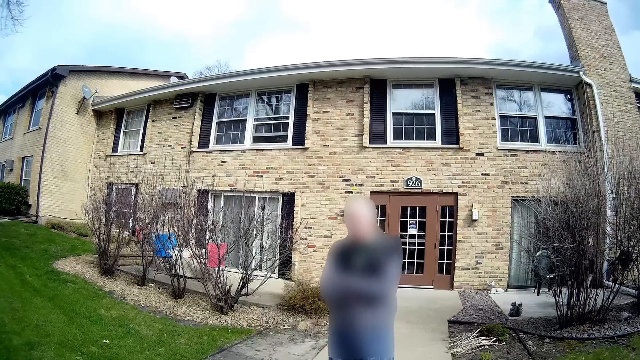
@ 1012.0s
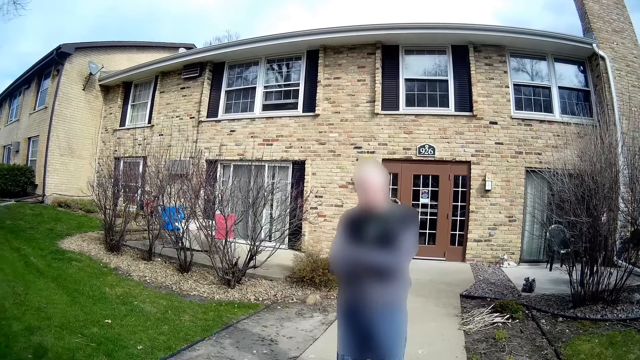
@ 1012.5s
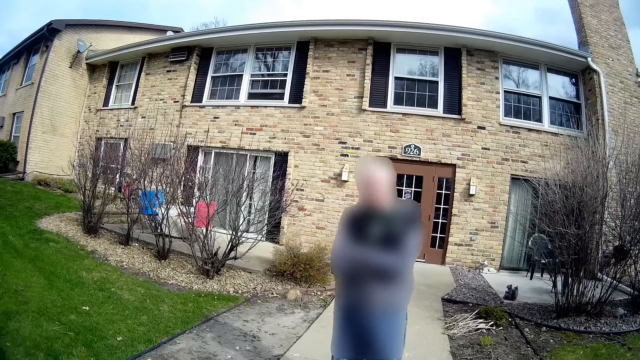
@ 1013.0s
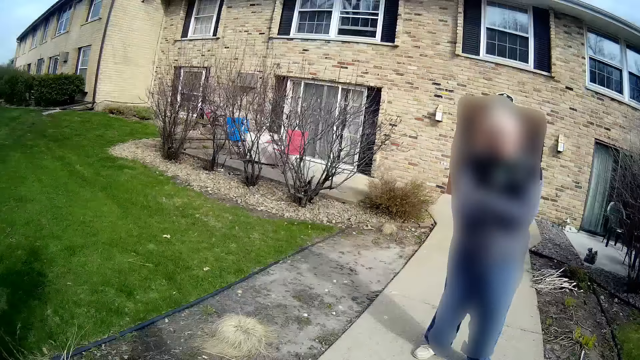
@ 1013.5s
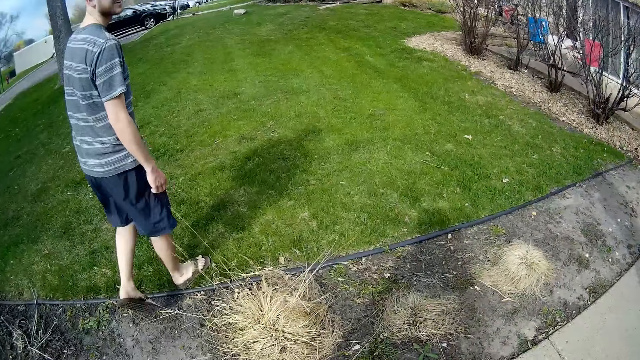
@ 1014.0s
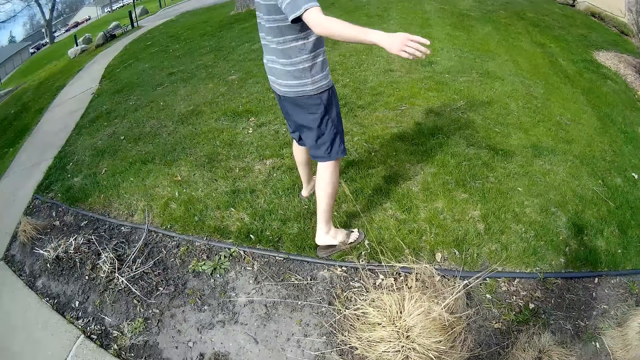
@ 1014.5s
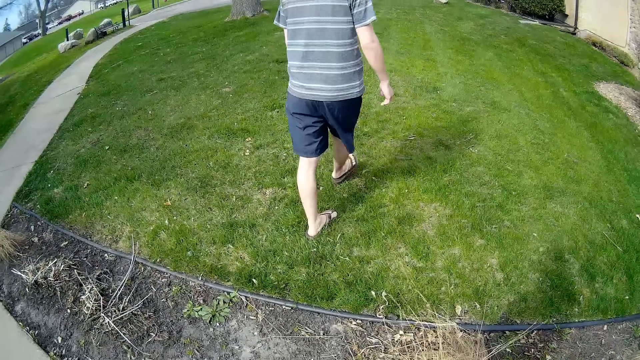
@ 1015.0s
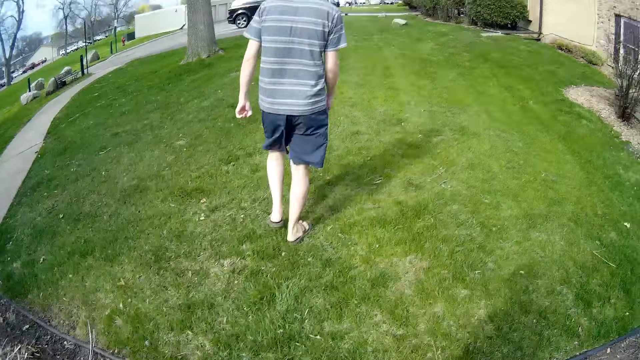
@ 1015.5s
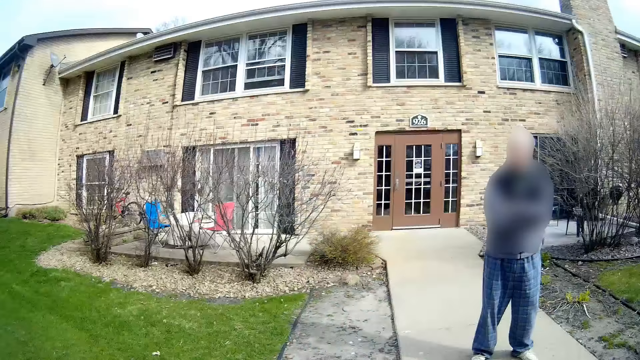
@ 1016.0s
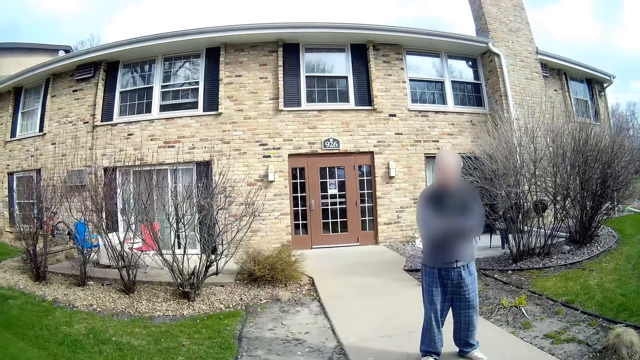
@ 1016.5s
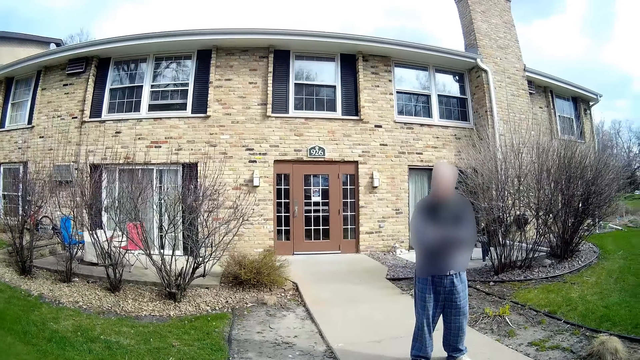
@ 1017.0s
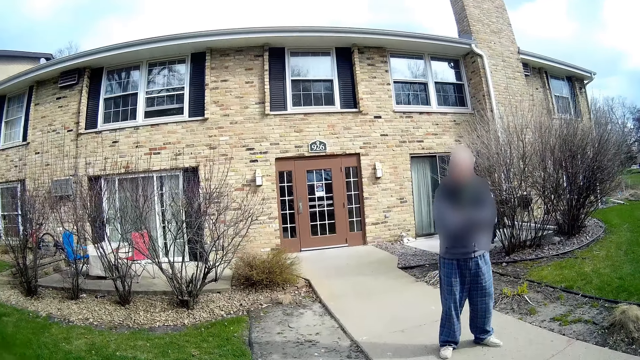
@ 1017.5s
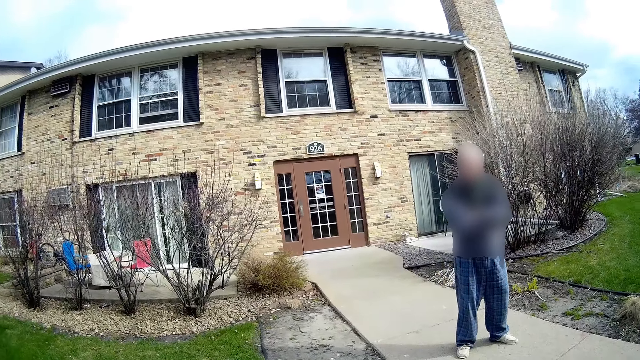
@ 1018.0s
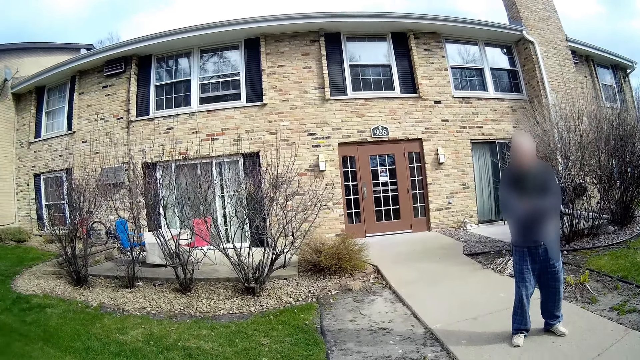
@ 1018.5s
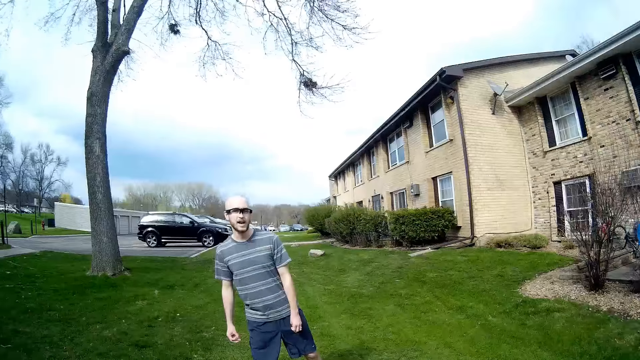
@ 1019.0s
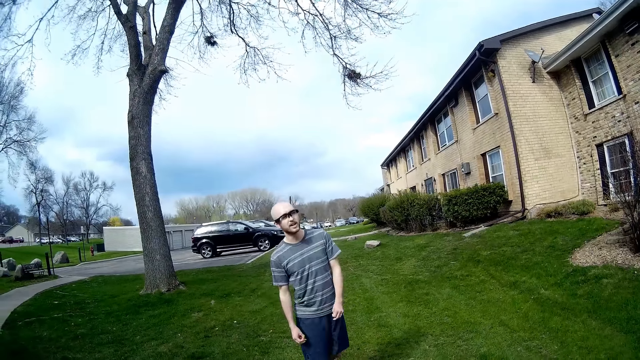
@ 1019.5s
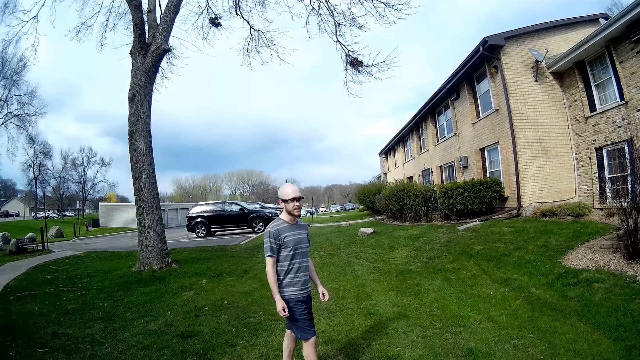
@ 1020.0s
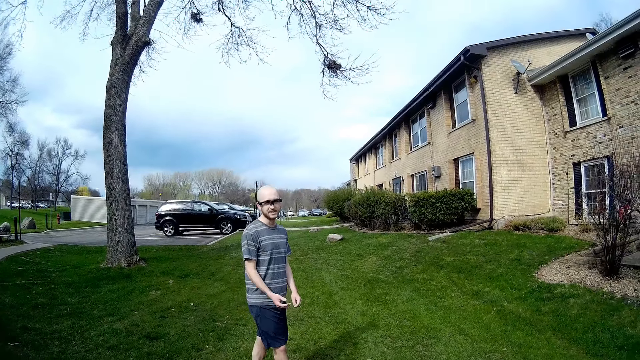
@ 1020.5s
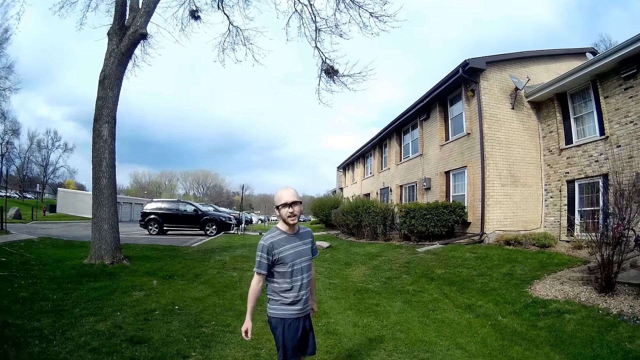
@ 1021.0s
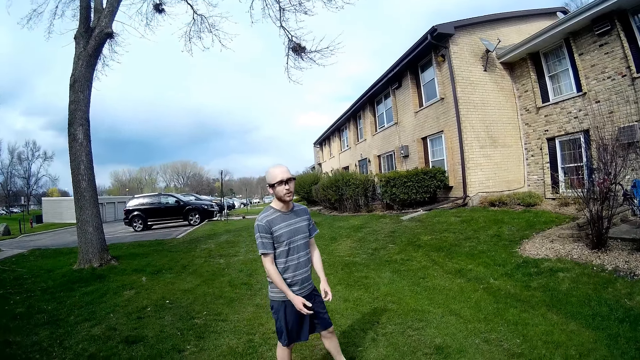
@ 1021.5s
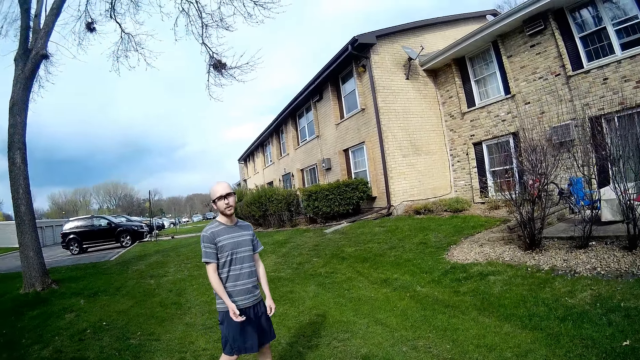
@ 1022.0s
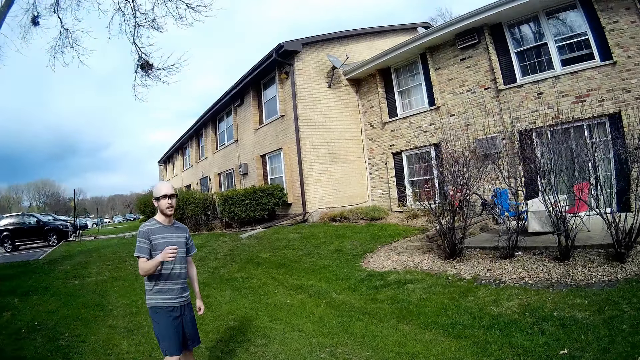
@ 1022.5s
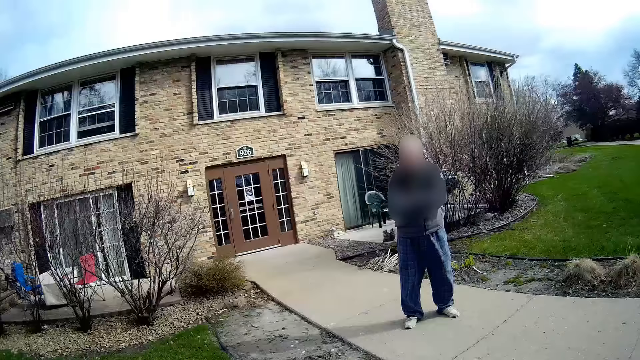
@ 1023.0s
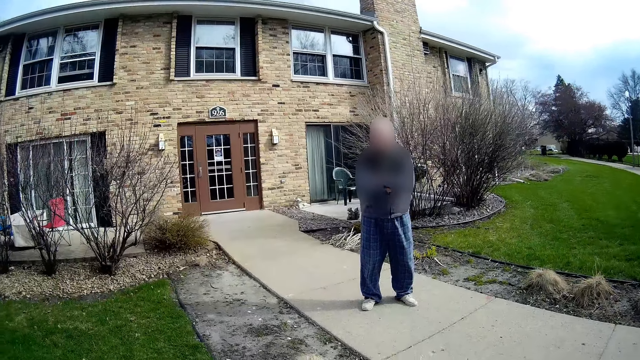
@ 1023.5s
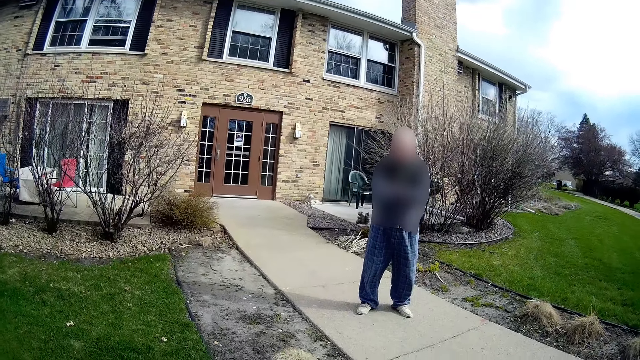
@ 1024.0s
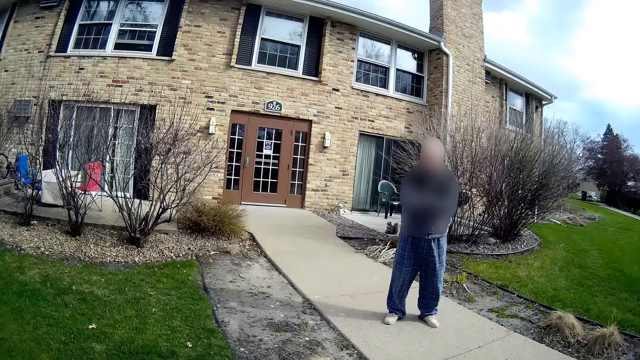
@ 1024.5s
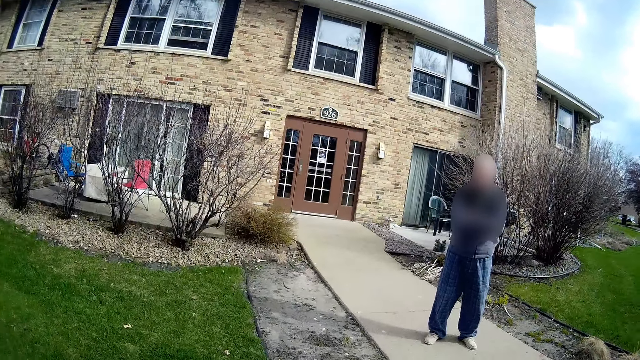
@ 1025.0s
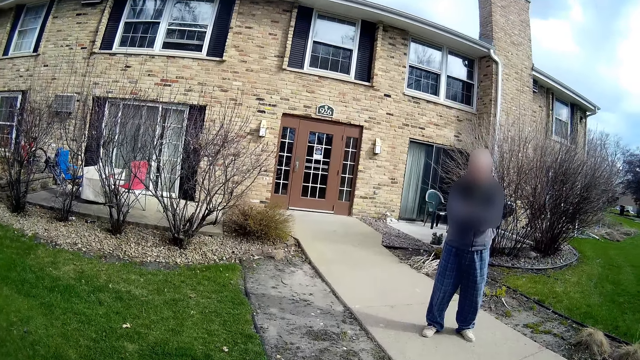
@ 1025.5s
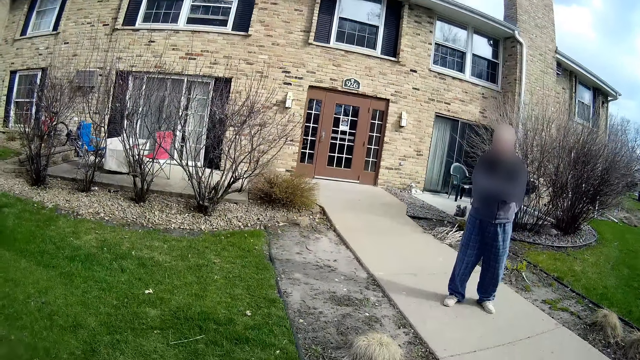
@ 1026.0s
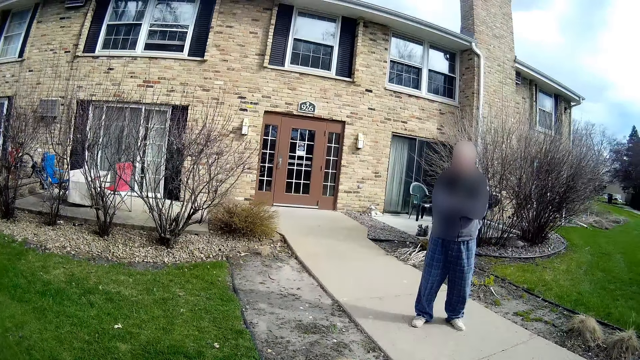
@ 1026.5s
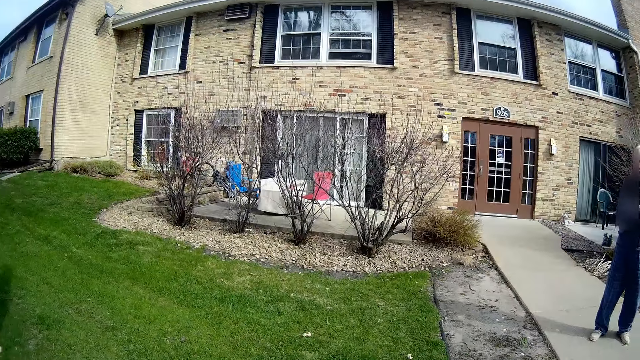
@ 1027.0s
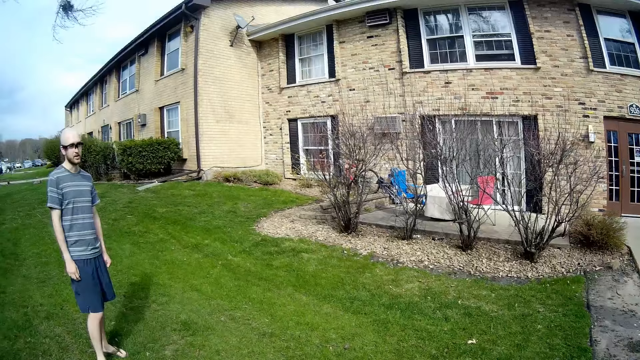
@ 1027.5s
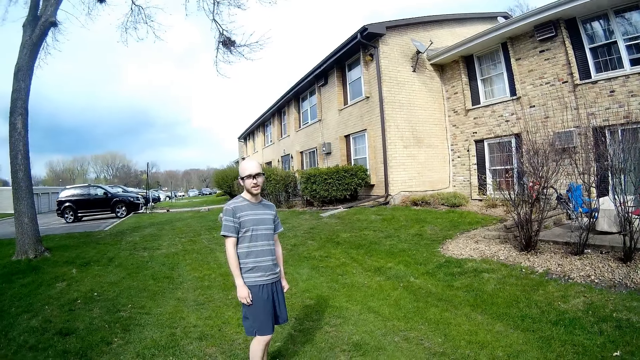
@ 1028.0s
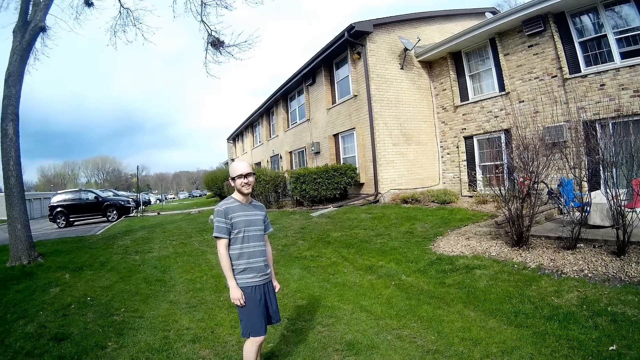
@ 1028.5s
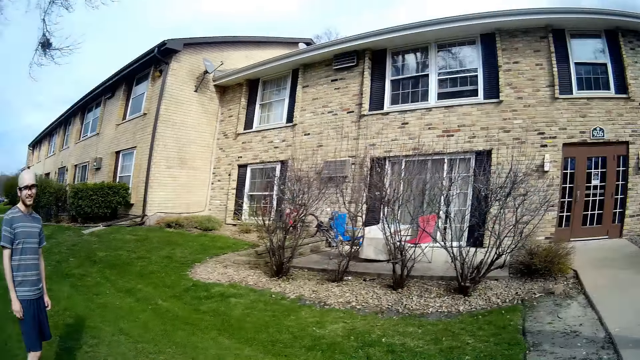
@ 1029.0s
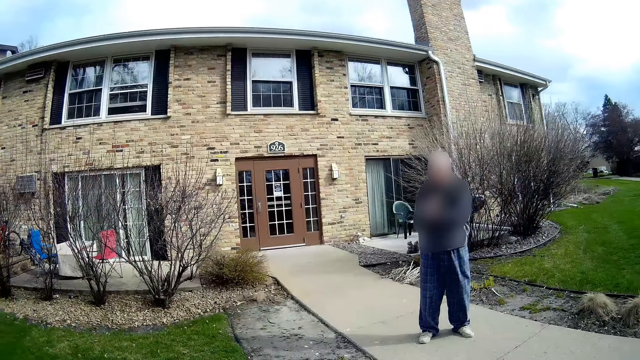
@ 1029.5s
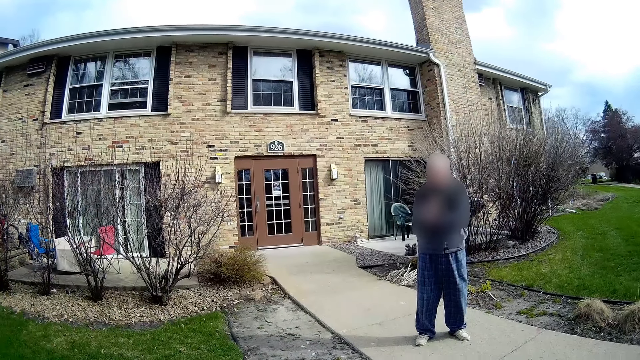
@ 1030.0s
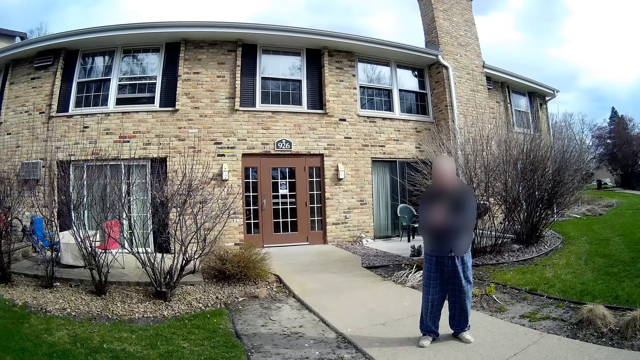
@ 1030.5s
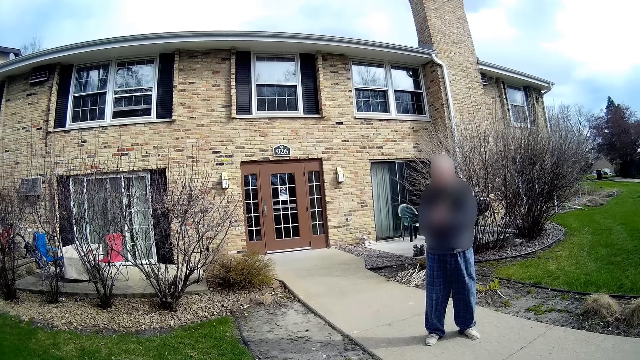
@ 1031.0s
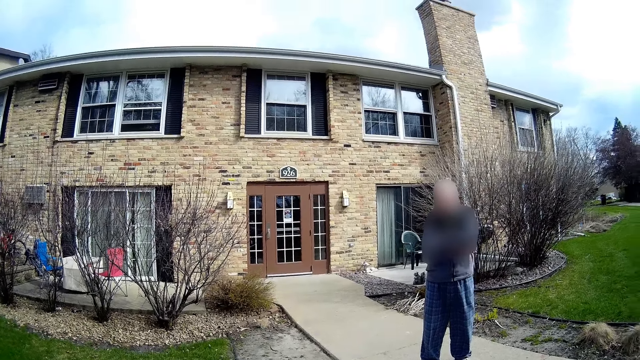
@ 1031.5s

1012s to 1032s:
The camera wearer converses with a man and another man. The other man converses with the camera wearer. The first man responds to the camera wearer. The other man converses with the camera wearer and the first man.
